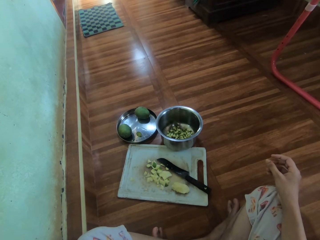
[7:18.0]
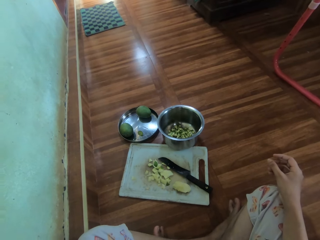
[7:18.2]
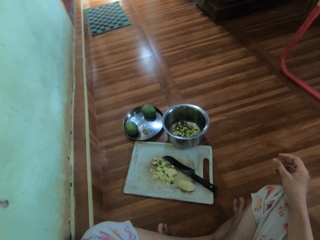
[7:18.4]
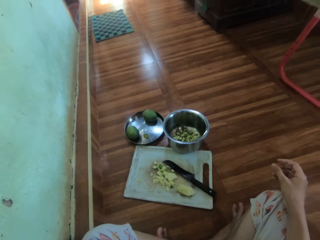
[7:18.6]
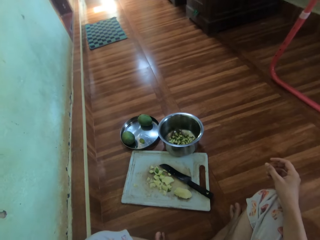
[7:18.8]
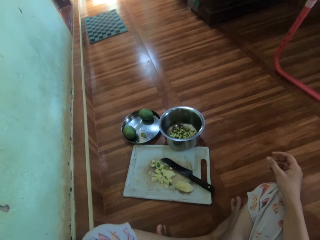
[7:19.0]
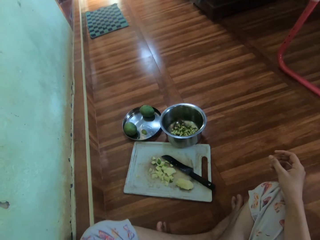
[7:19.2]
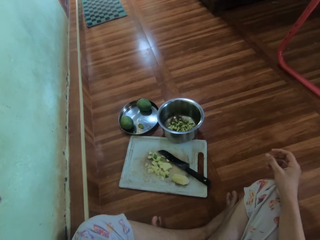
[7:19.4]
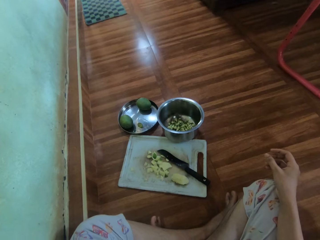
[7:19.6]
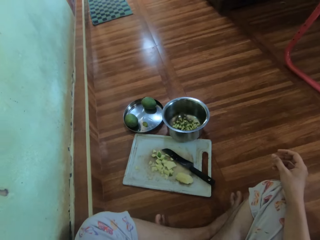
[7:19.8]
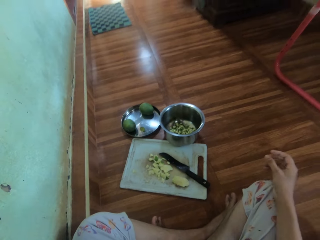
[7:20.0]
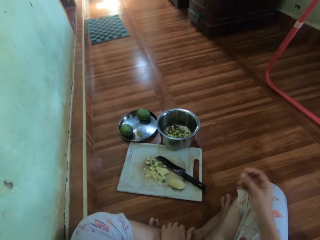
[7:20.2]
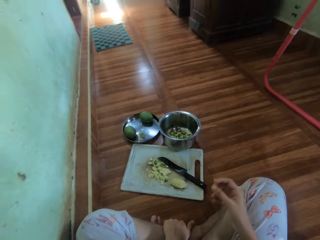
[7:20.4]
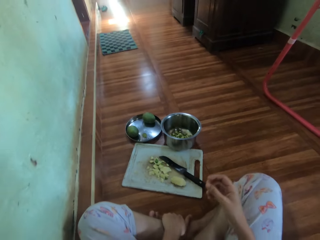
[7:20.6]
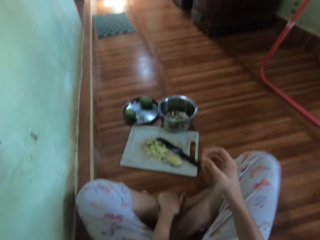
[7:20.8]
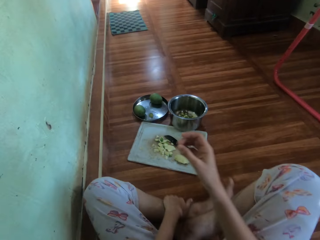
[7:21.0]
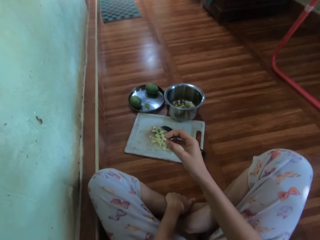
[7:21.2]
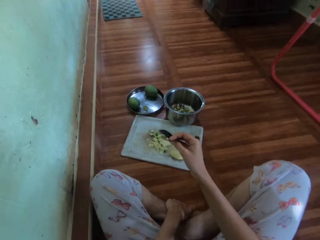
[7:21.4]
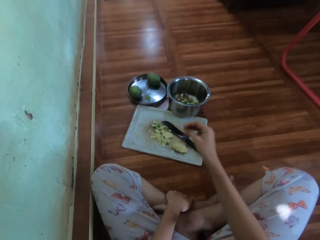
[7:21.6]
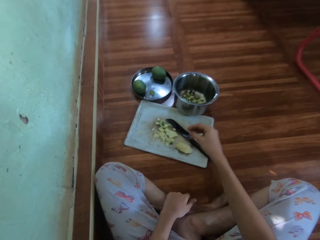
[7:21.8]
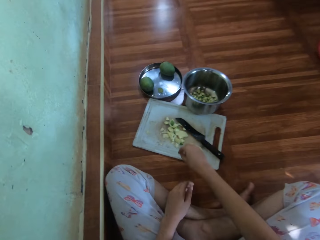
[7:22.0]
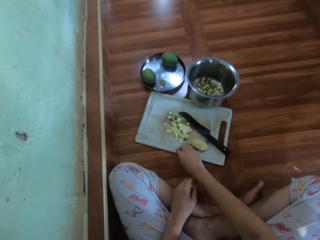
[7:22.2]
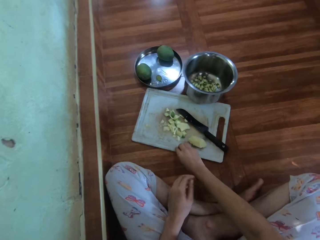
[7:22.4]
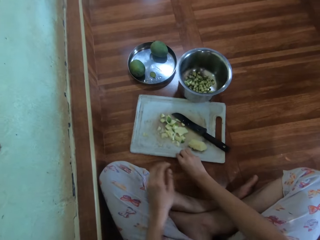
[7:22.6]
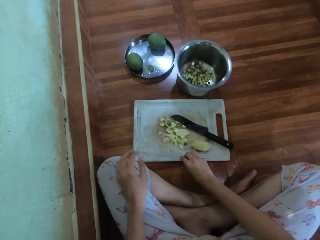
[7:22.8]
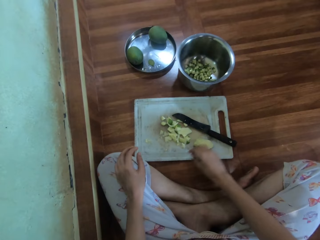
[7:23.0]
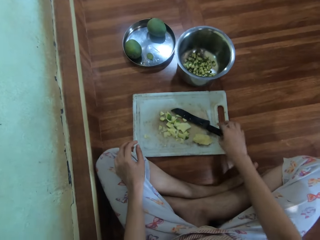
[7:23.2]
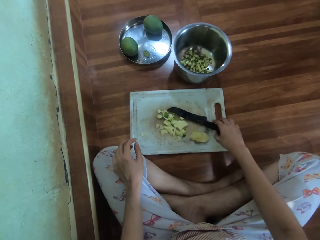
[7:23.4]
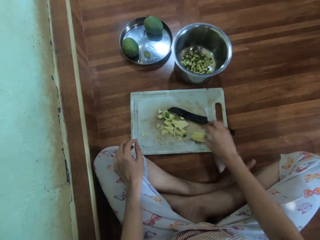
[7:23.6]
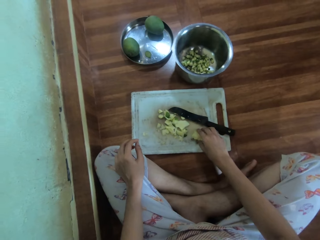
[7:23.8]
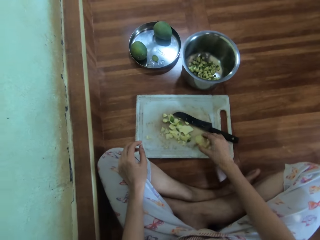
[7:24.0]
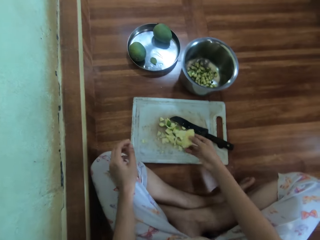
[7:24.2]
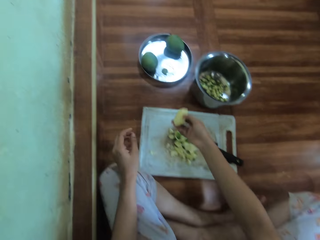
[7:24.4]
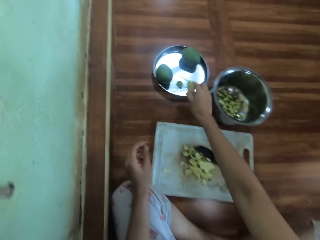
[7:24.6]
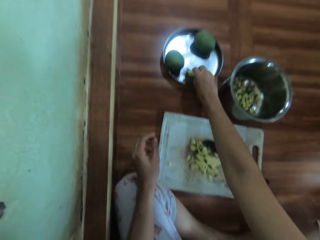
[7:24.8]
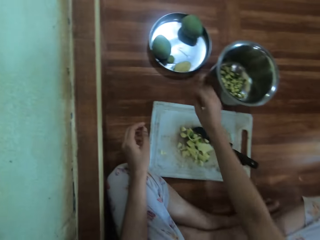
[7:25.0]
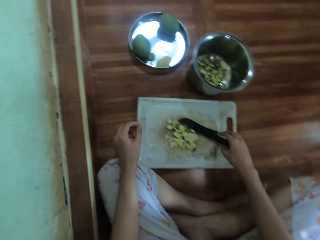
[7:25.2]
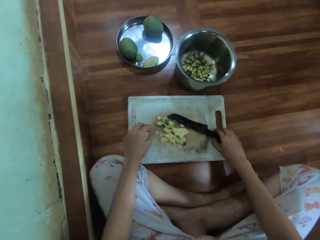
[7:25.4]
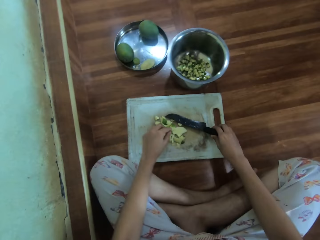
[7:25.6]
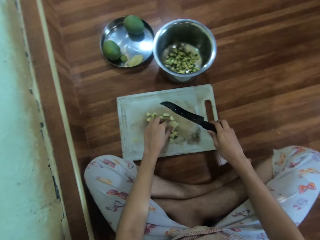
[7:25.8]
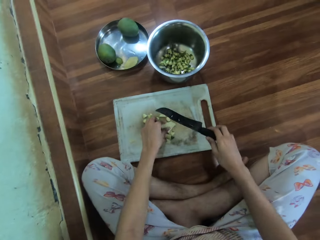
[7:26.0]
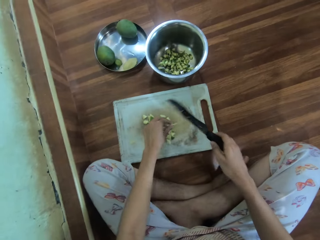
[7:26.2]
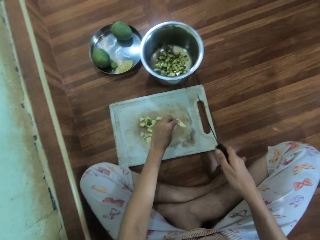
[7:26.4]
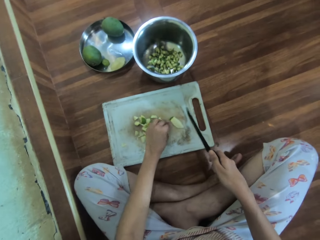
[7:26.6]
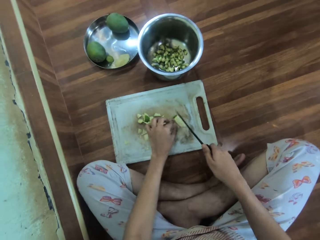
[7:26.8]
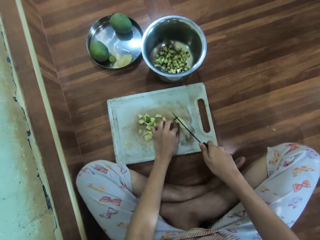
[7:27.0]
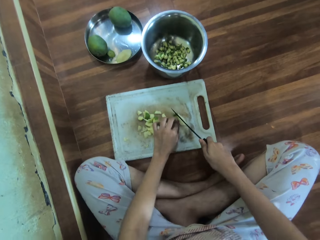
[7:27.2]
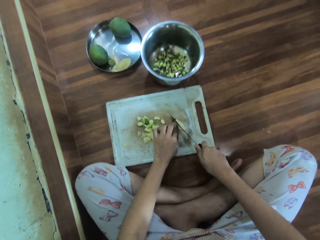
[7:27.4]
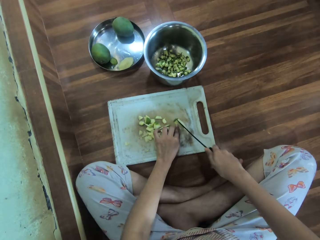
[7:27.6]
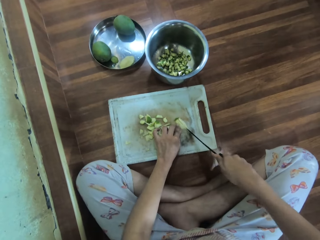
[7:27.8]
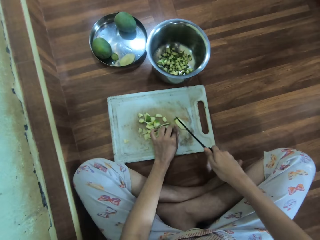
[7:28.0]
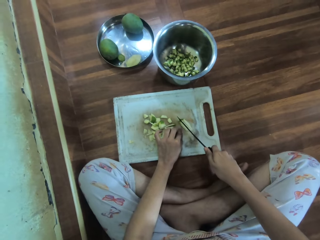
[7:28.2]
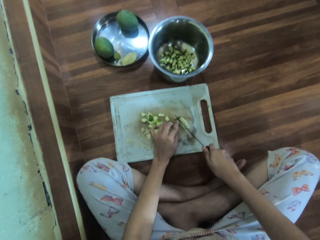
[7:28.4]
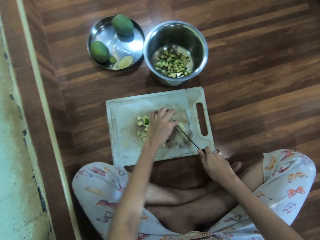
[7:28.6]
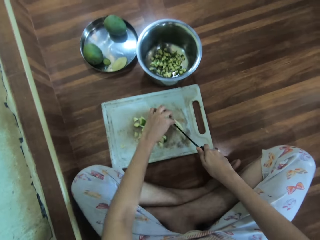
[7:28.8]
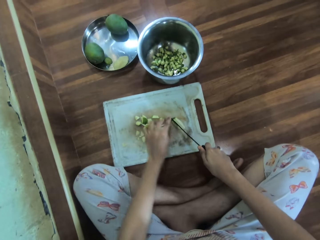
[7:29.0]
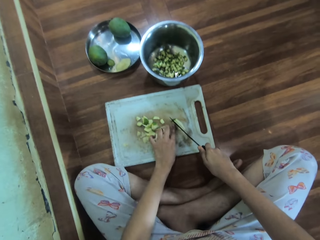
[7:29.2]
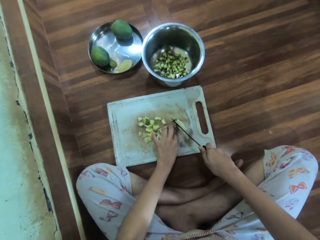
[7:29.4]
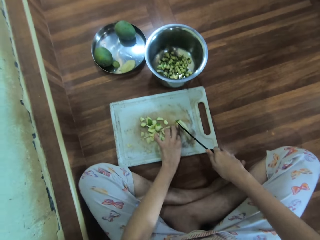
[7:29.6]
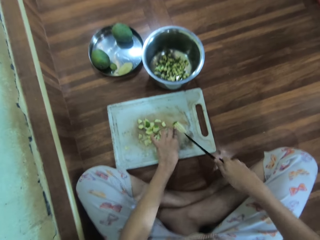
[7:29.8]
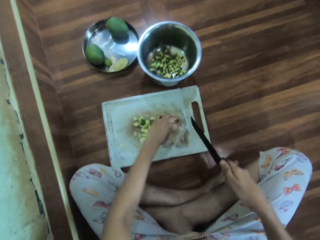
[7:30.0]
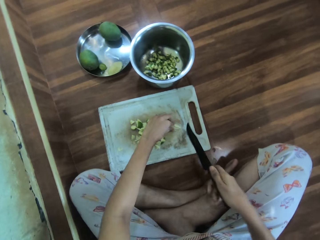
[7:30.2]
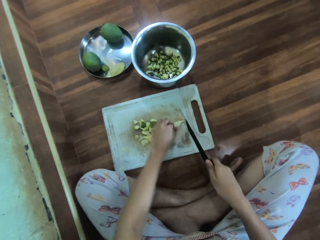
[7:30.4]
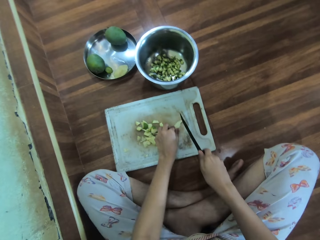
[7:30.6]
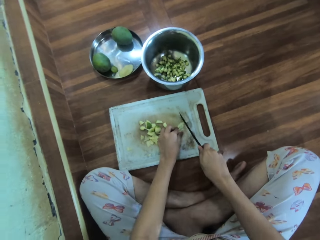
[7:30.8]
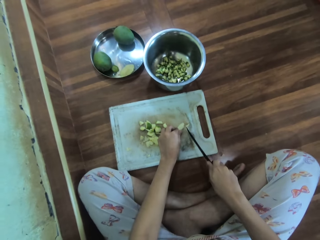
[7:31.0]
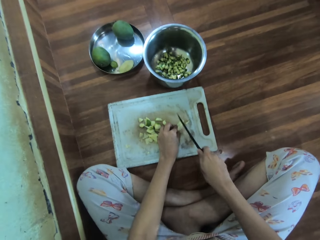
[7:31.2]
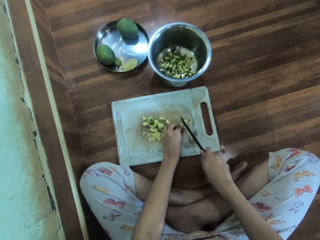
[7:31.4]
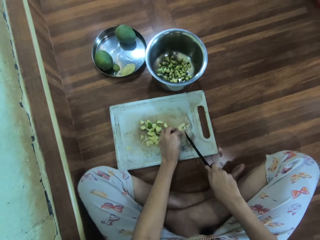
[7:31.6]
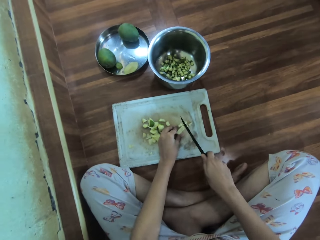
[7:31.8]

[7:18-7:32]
The camera wearer holds the foot. They drag the chopping board on the floor. They pick up the mango seed. They place the mango seed on the tray. They pick up the knife. They hold a piece of mango. They slice the mango with the knife. They sit in the house.

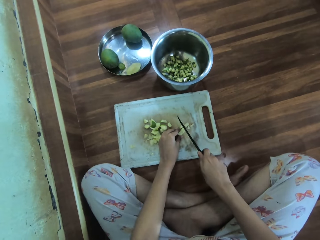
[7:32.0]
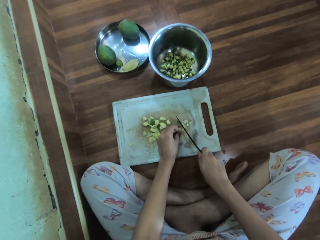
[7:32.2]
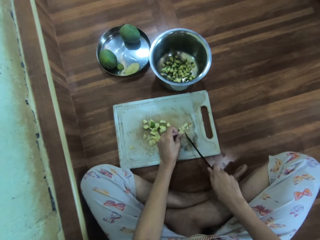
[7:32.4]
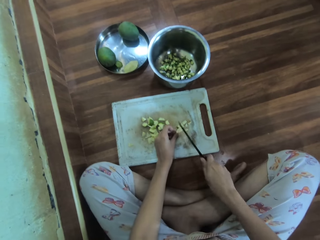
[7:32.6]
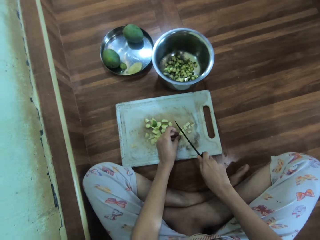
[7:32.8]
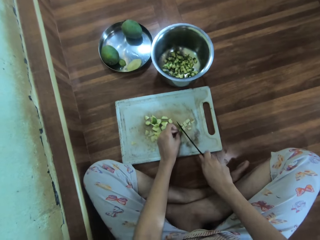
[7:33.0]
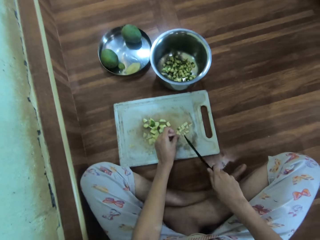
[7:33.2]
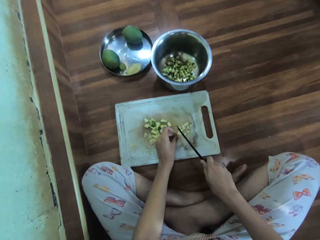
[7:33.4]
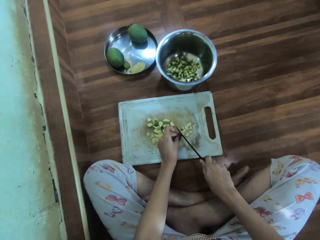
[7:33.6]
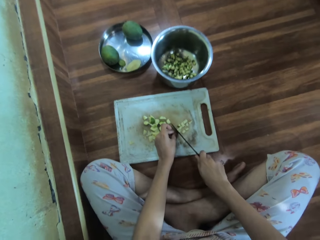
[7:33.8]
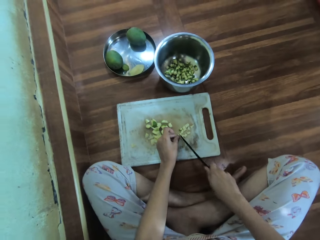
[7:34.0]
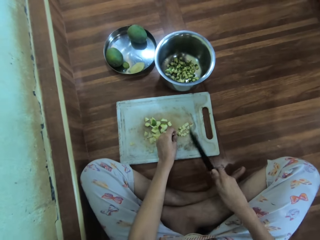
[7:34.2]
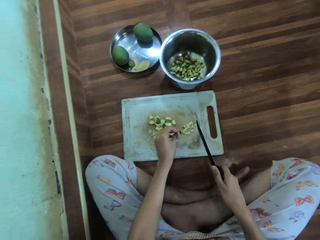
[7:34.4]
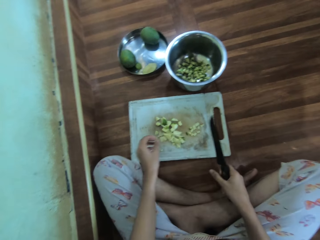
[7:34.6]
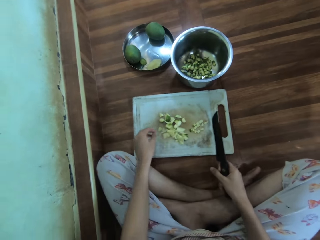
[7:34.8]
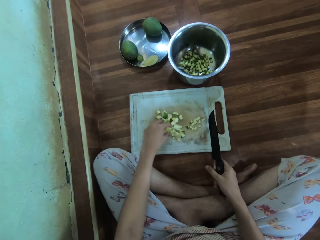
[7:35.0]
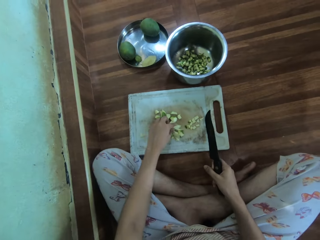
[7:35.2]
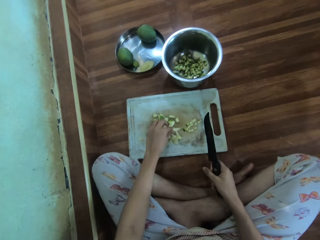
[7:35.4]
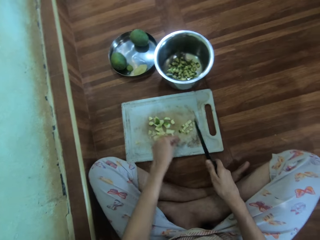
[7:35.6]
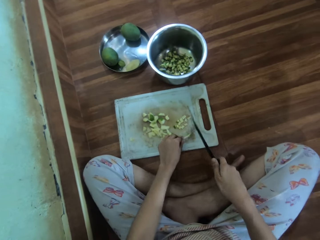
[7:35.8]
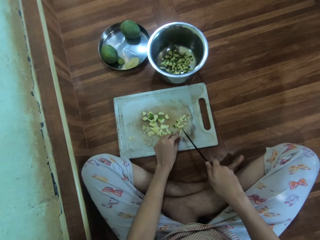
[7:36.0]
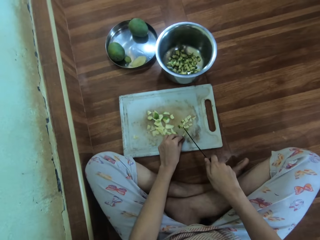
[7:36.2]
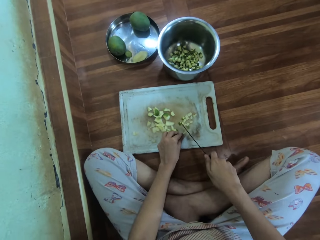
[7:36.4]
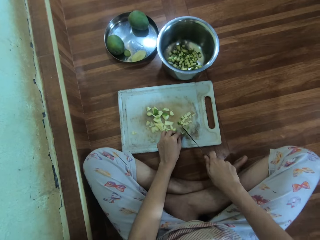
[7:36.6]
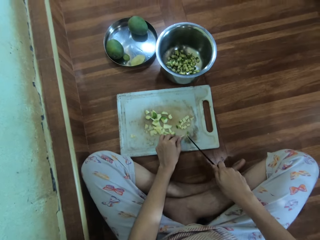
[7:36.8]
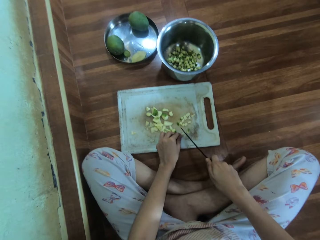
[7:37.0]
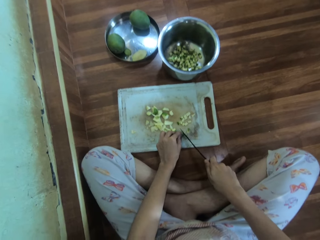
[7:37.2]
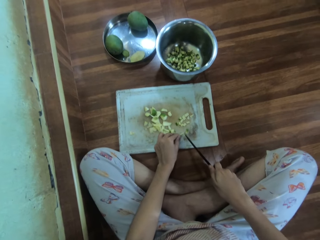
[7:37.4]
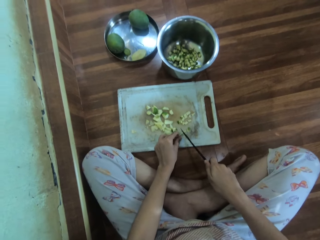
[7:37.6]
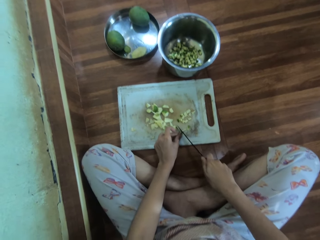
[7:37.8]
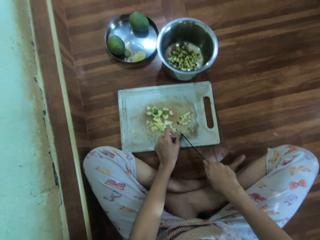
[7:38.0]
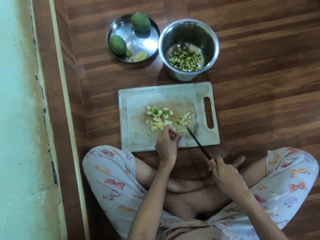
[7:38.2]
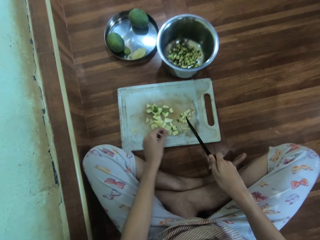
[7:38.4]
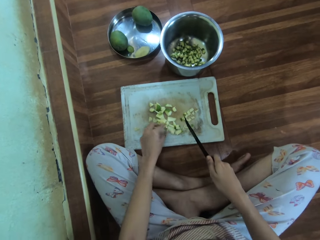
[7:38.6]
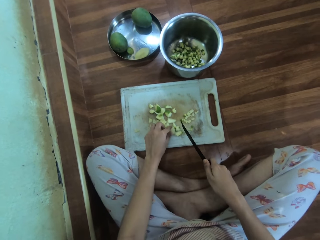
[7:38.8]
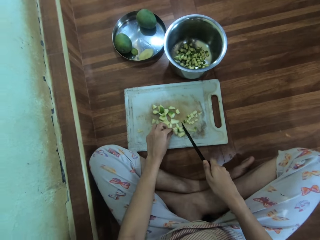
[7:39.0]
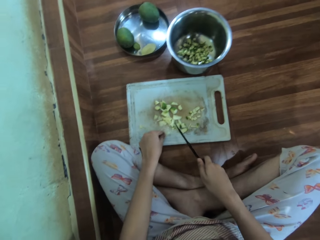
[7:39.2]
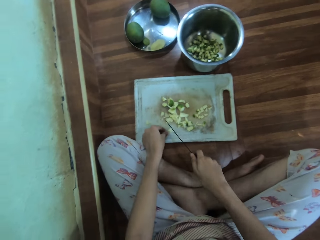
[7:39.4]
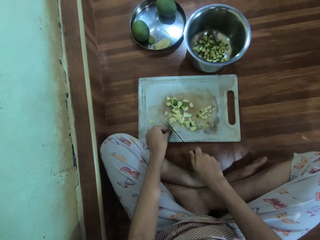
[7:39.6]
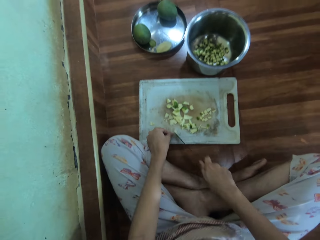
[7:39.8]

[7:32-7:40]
The camera wearer picks a piece of mango. They slice the mango. They pick a piece of mango.
